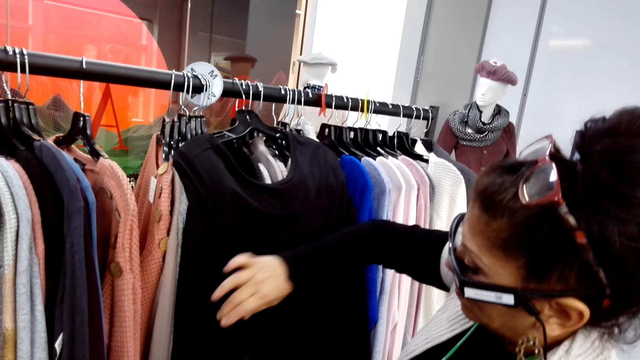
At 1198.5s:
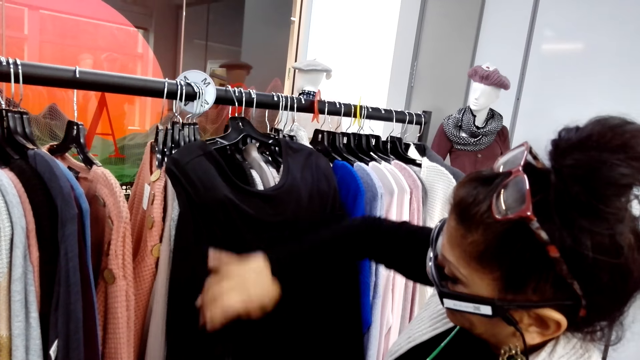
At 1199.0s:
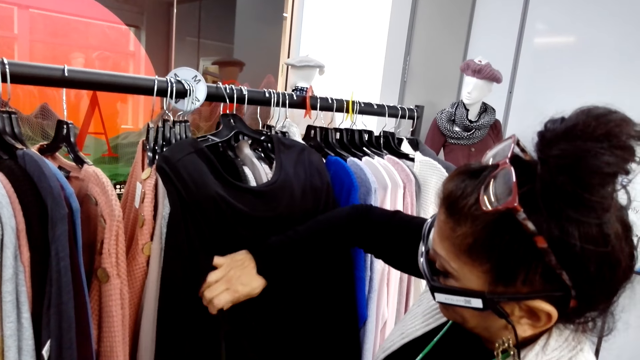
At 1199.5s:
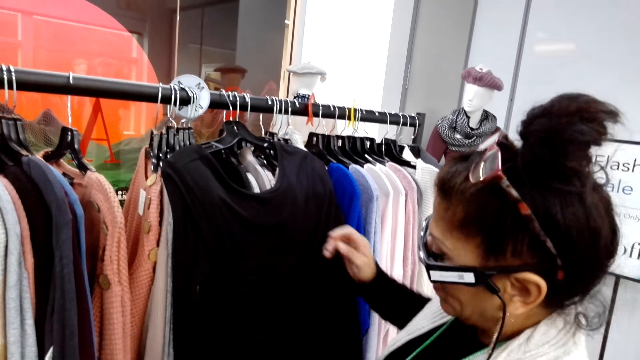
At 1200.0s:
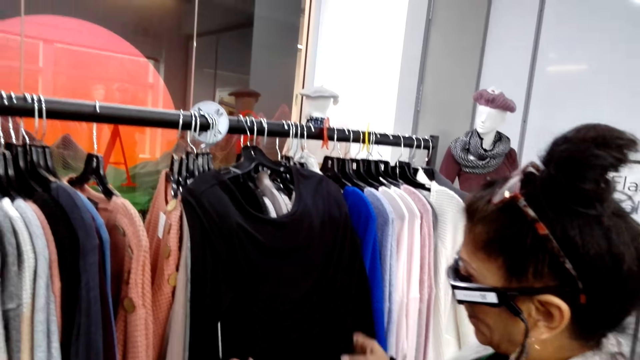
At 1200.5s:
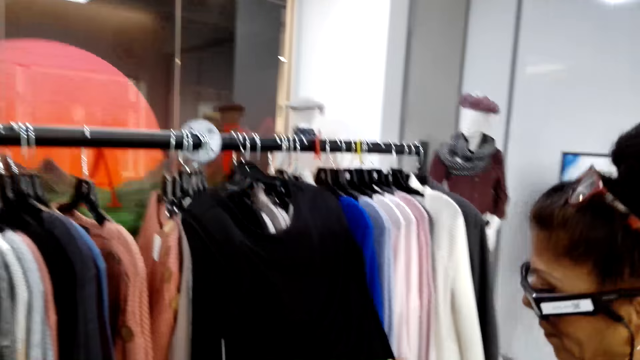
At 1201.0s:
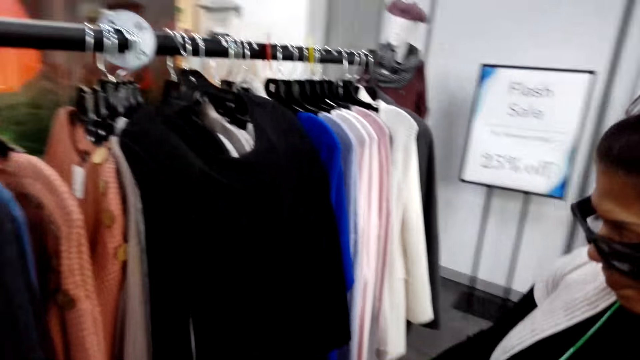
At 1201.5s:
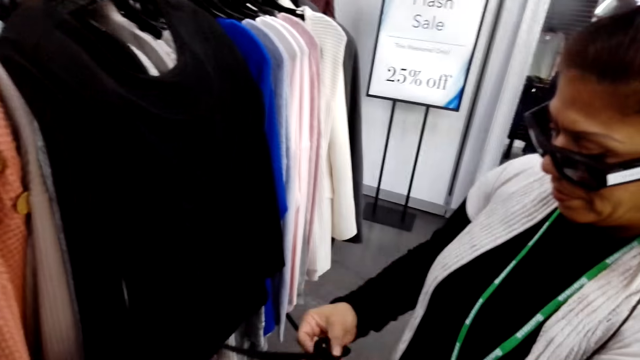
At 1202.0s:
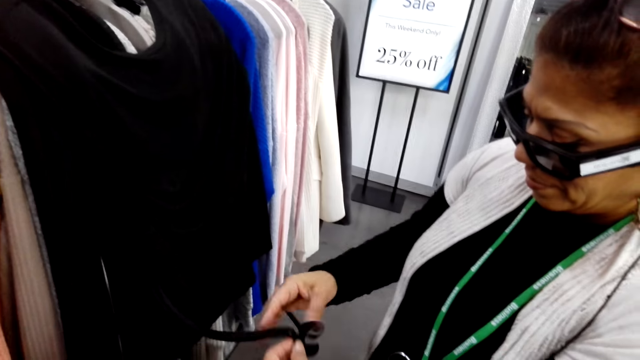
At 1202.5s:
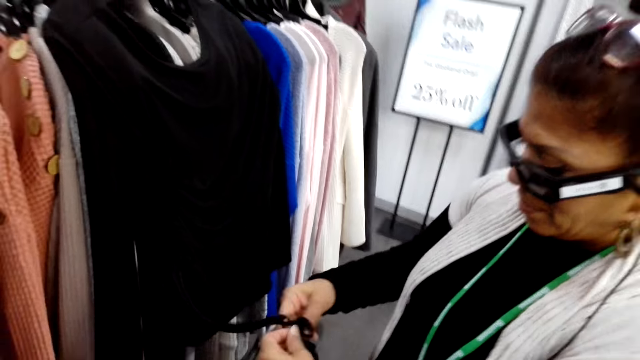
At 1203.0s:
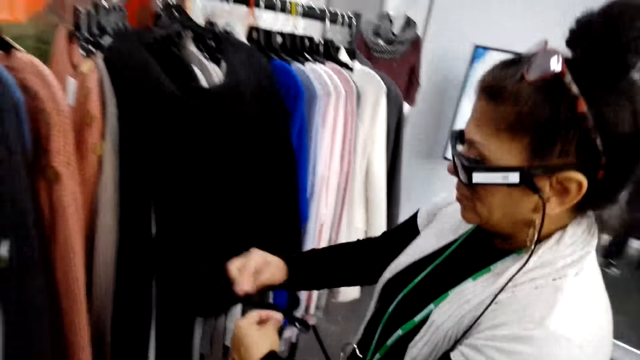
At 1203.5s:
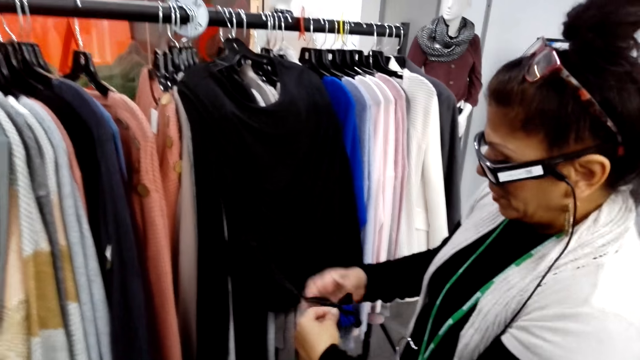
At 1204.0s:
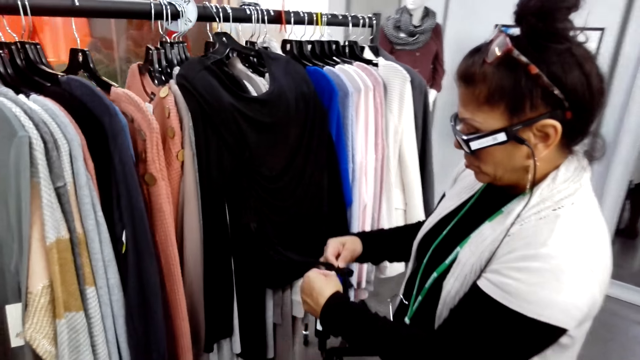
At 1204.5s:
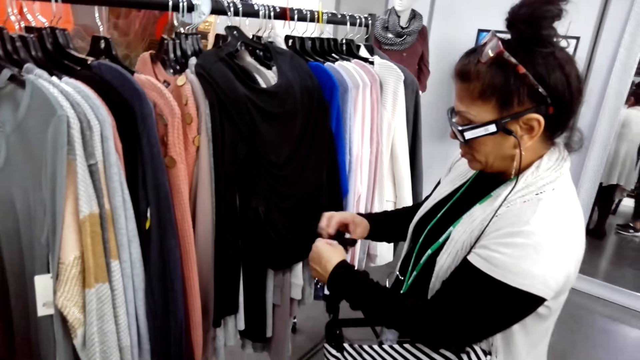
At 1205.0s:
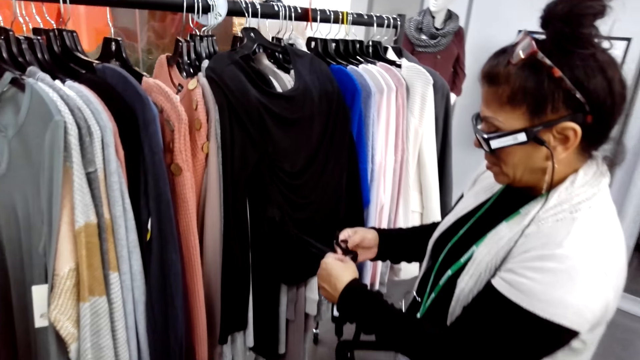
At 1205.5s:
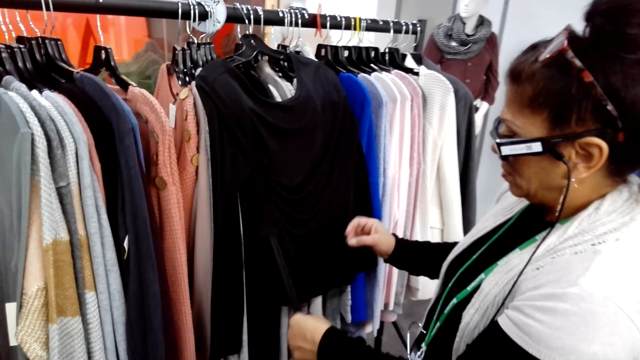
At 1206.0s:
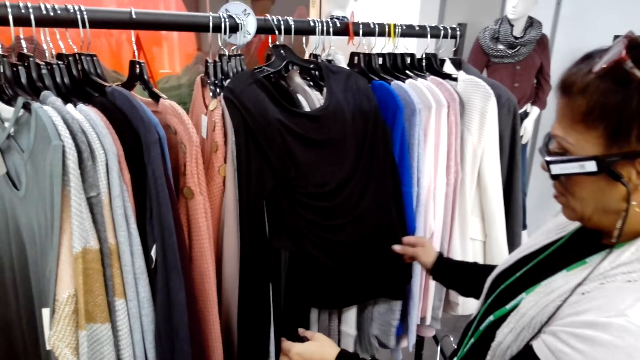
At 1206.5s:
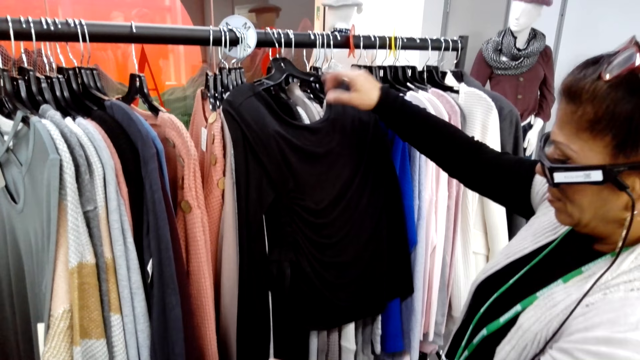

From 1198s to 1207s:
A woman opens the ropes on the top.

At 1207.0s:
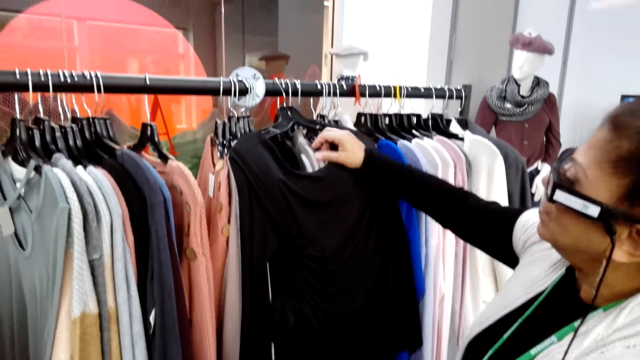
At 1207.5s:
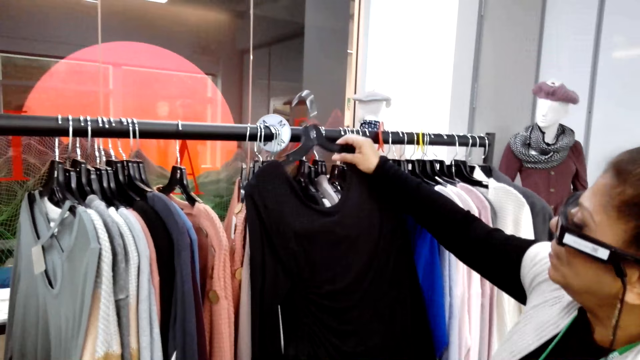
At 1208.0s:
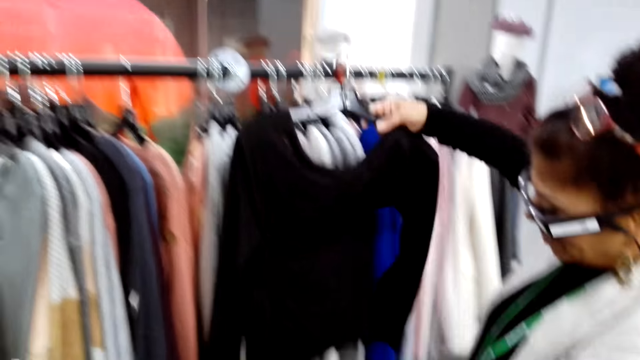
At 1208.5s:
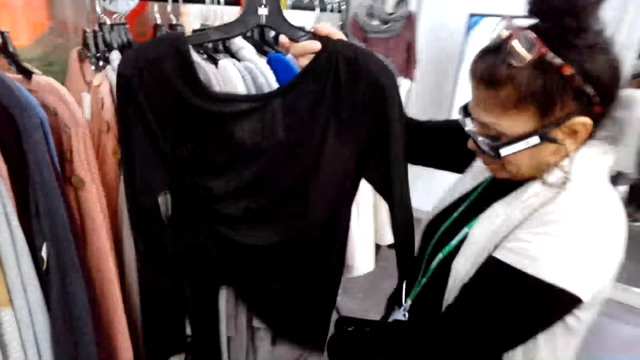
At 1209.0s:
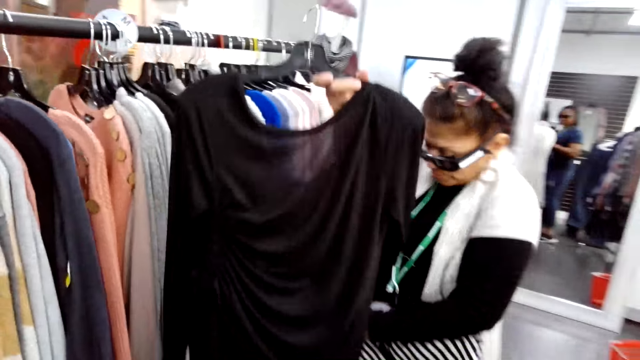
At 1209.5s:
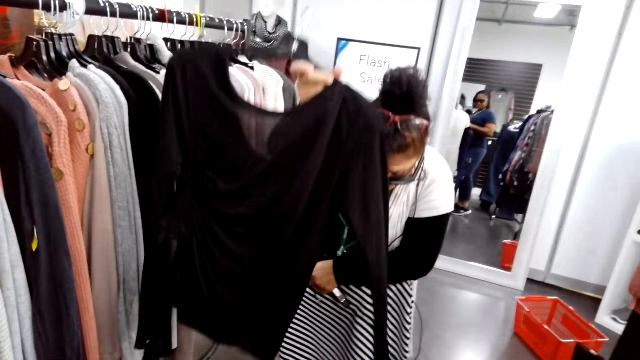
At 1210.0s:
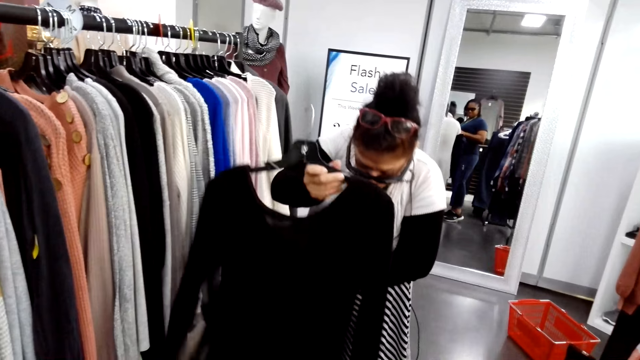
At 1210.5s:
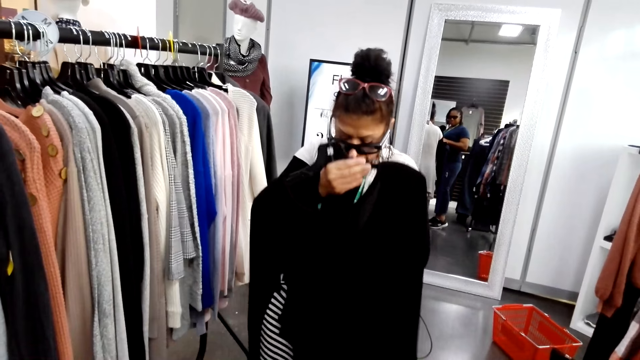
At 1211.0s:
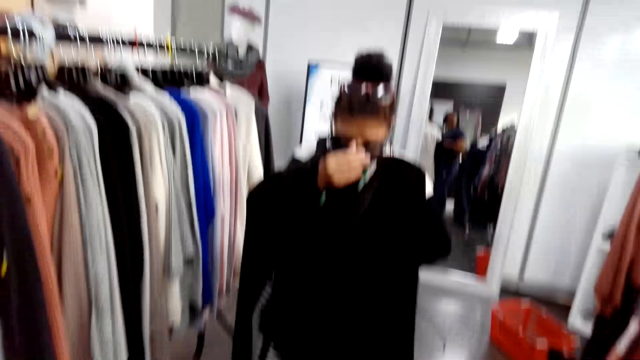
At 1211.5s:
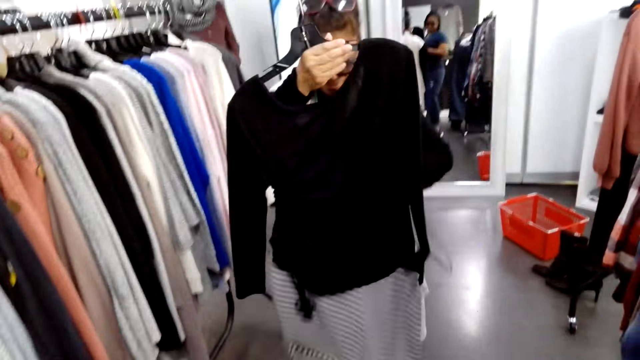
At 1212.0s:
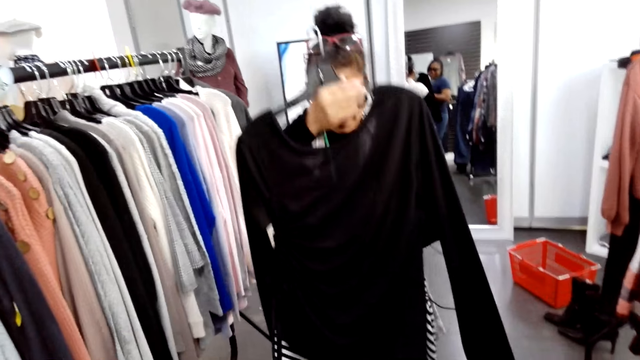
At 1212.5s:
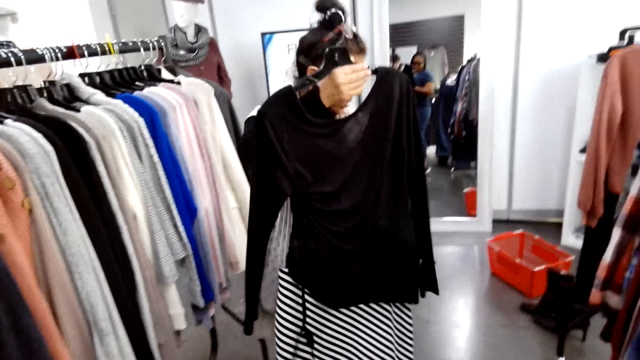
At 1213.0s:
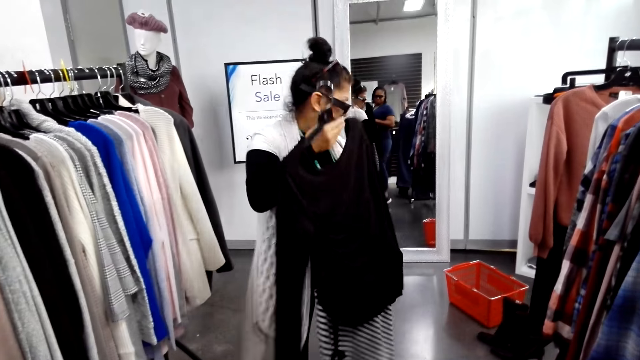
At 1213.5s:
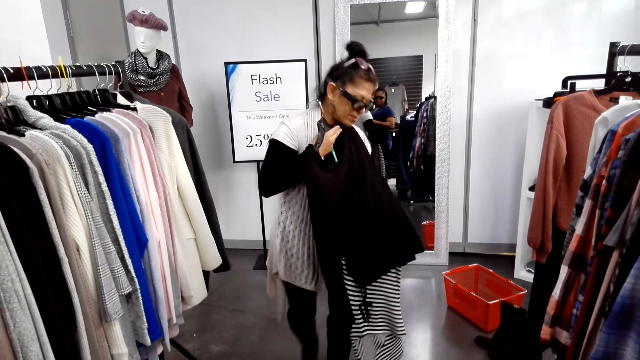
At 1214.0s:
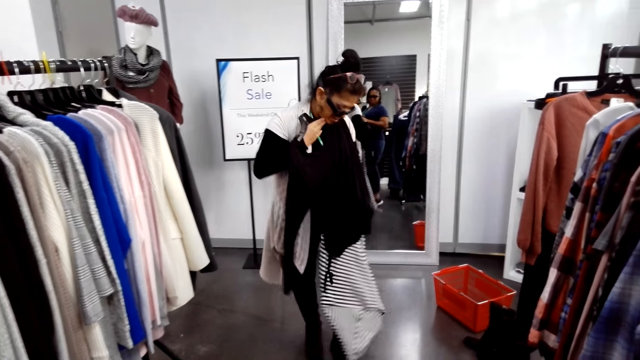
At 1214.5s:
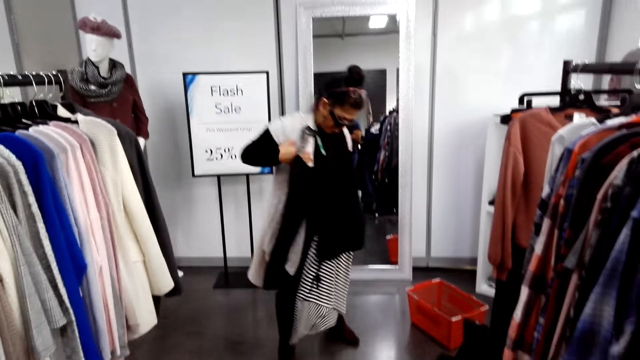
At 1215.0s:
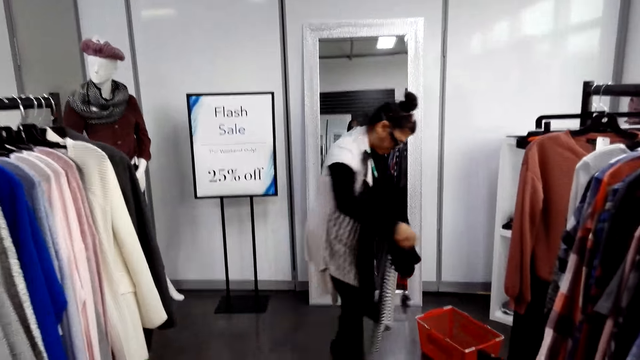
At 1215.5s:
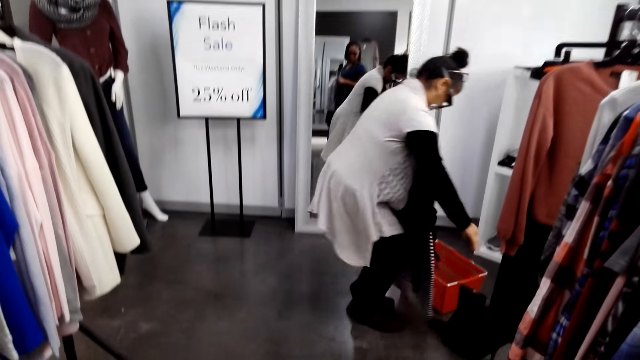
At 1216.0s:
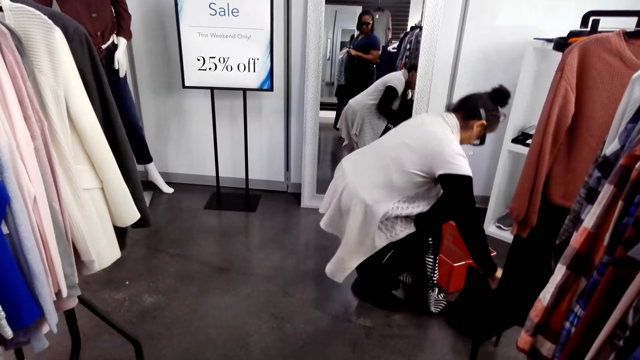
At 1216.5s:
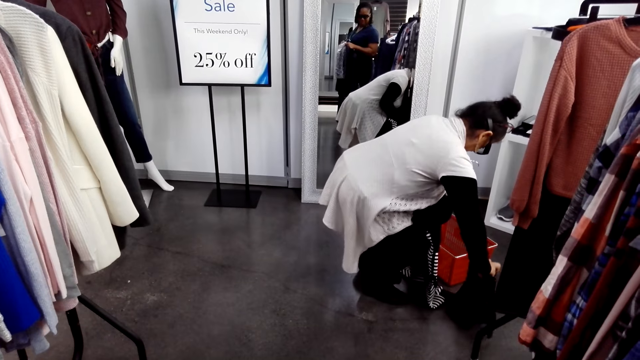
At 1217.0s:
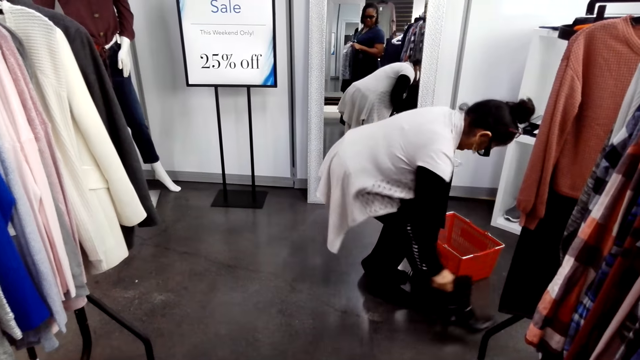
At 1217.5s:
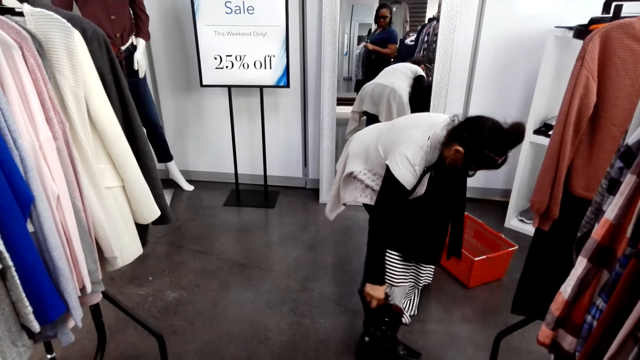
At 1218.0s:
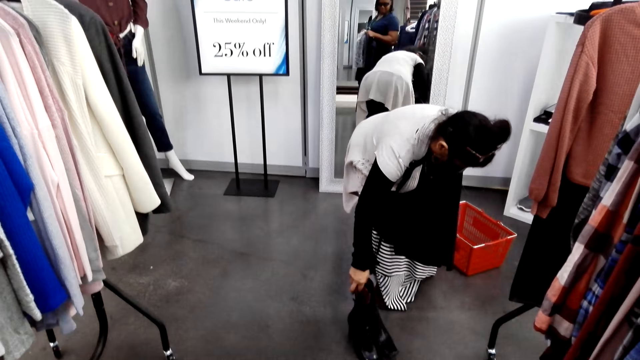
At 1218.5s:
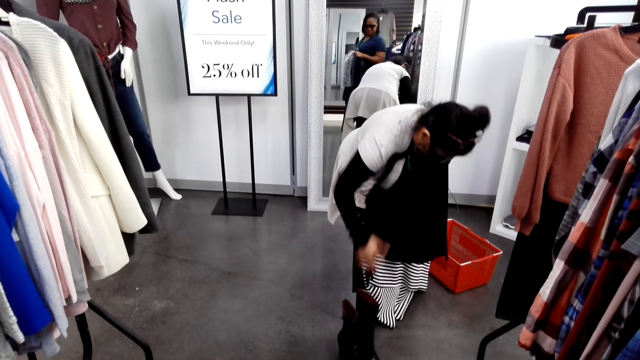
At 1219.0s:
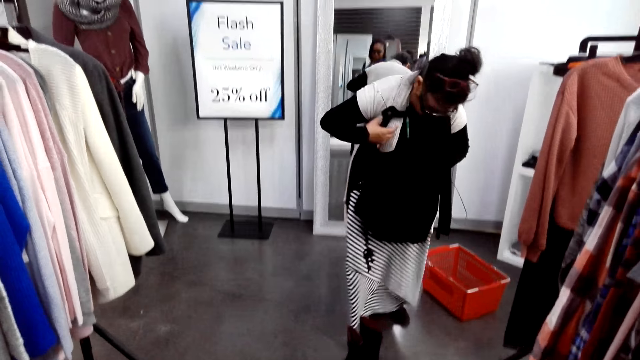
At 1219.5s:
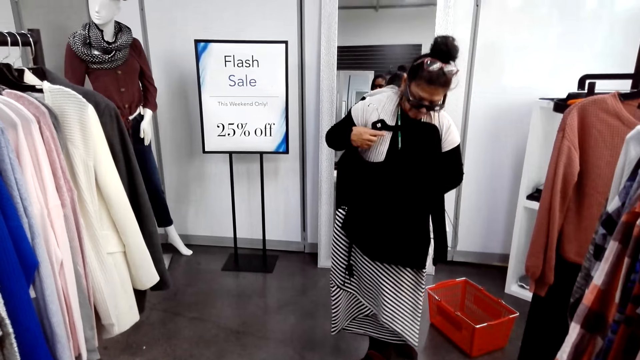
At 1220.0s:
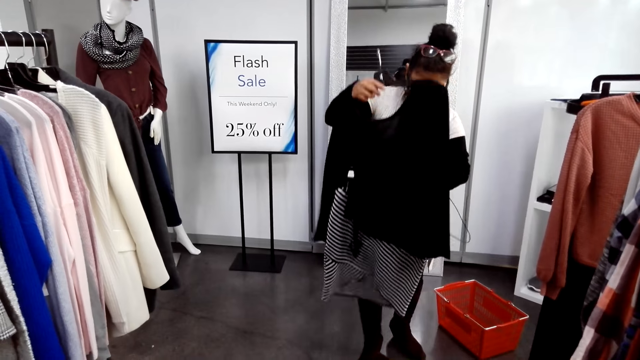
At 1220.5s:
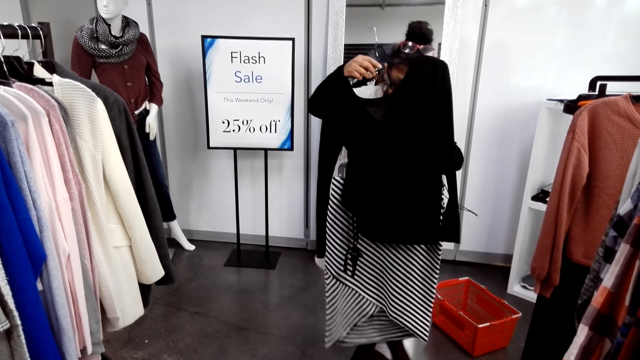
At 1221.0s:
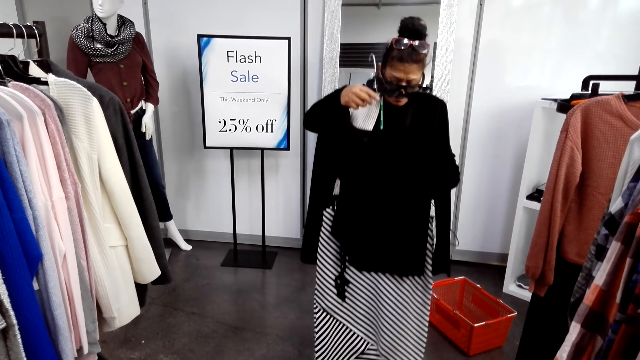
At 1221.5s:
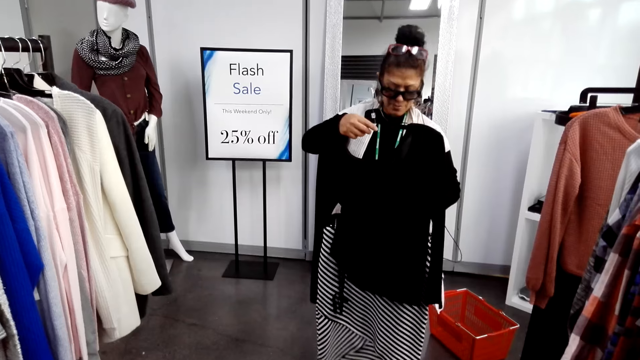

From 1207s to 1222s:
A woman picks a t-shirt from the hanger. The woman holds clothes on the hanger, looks down, turns to the side, holds the clothes on the hanger and bends down. The camera wearer holds shoes on the floor. The woman holds the clothes on the hanger.
